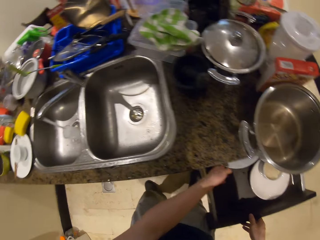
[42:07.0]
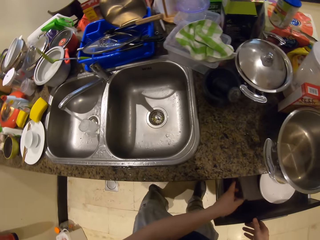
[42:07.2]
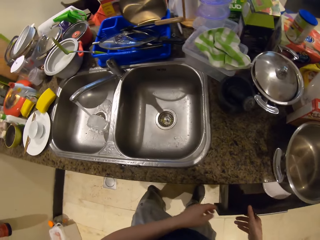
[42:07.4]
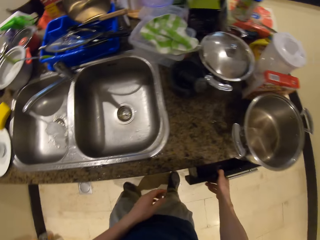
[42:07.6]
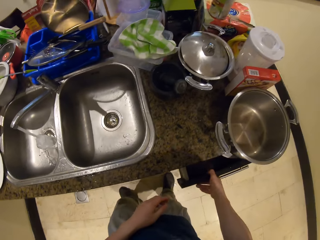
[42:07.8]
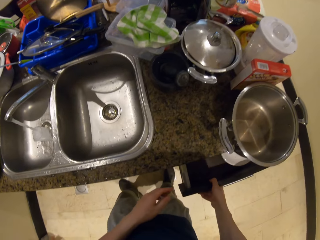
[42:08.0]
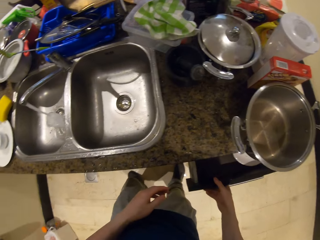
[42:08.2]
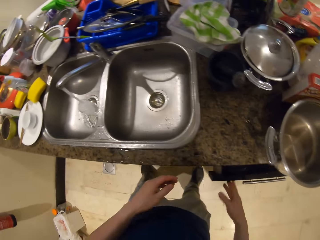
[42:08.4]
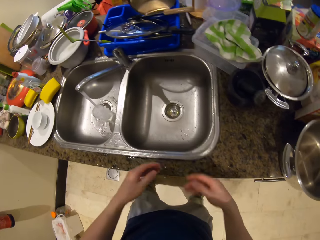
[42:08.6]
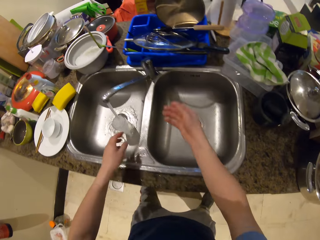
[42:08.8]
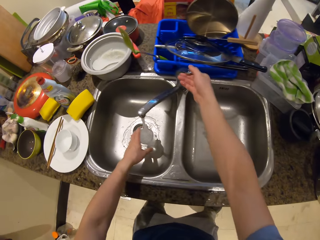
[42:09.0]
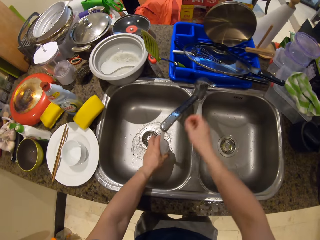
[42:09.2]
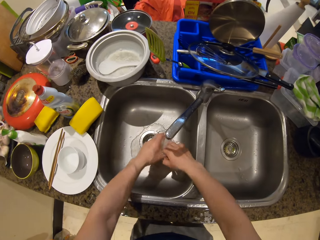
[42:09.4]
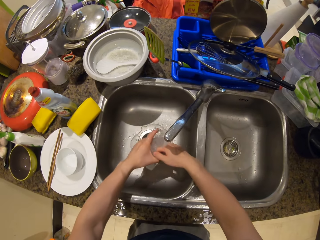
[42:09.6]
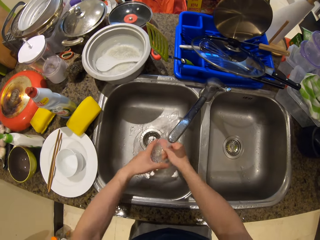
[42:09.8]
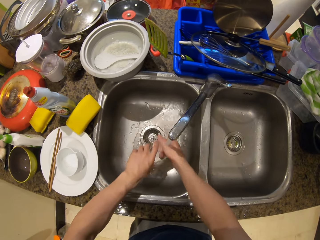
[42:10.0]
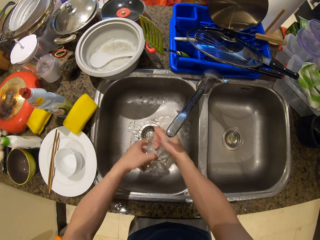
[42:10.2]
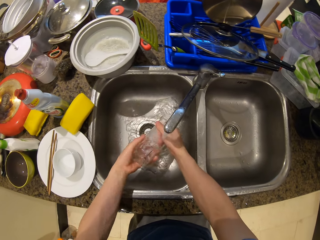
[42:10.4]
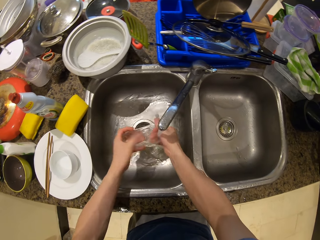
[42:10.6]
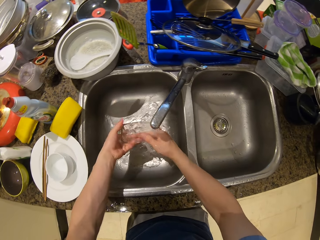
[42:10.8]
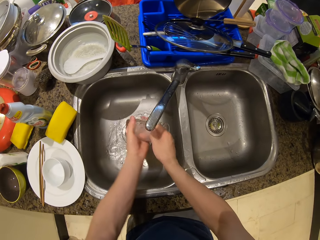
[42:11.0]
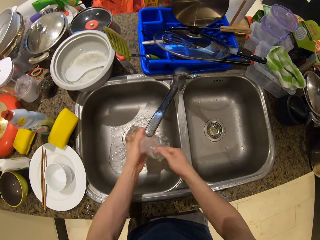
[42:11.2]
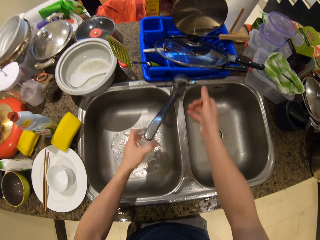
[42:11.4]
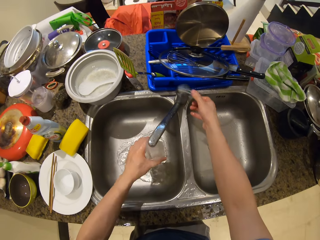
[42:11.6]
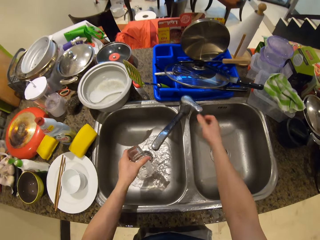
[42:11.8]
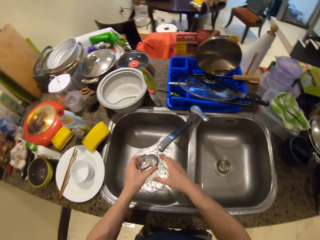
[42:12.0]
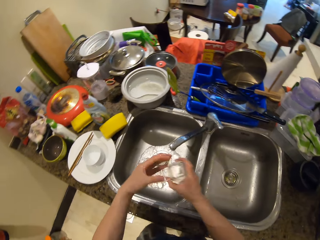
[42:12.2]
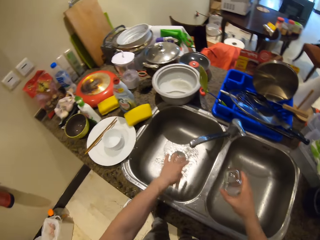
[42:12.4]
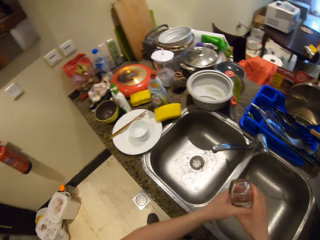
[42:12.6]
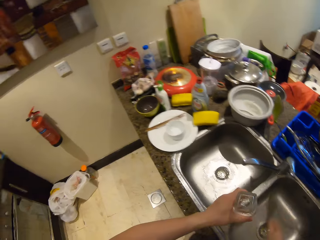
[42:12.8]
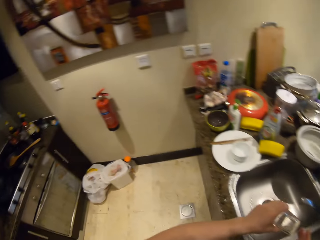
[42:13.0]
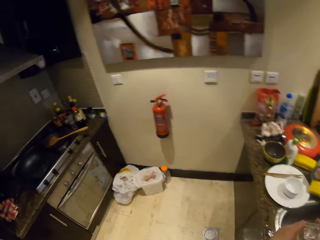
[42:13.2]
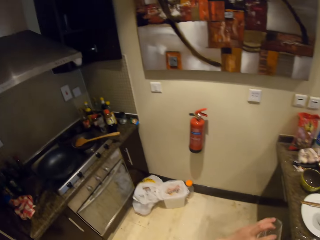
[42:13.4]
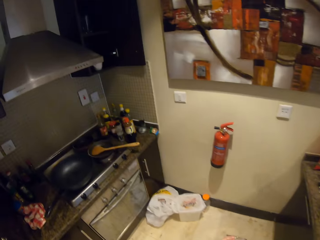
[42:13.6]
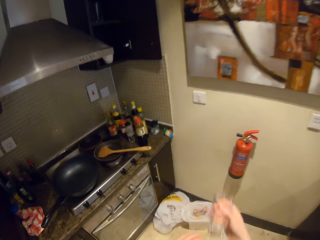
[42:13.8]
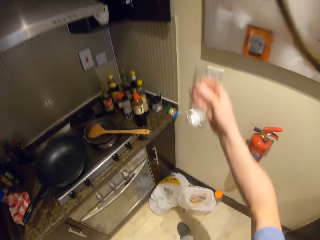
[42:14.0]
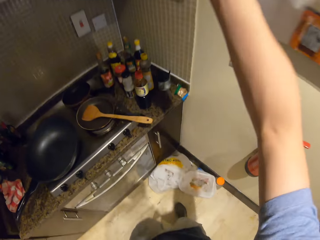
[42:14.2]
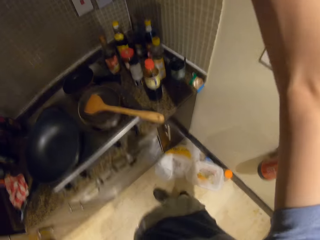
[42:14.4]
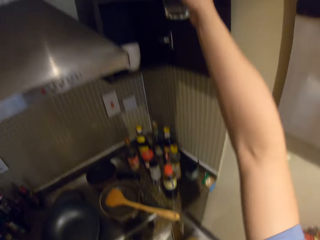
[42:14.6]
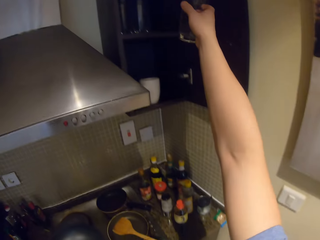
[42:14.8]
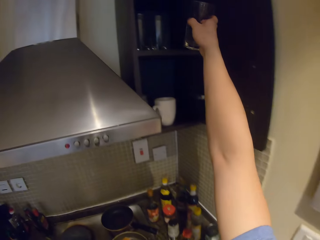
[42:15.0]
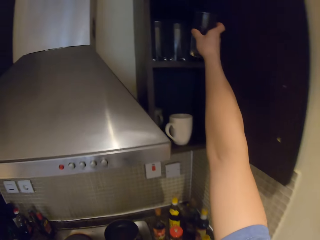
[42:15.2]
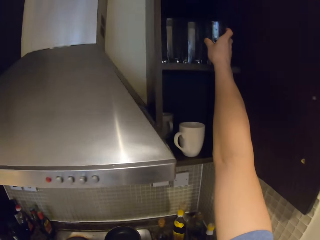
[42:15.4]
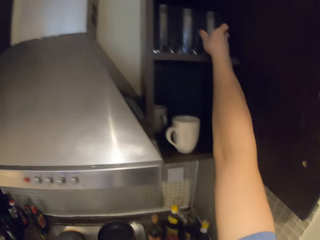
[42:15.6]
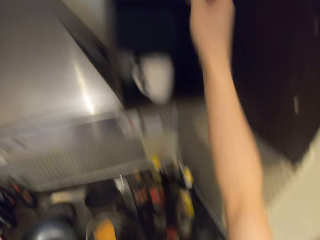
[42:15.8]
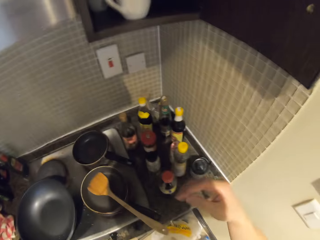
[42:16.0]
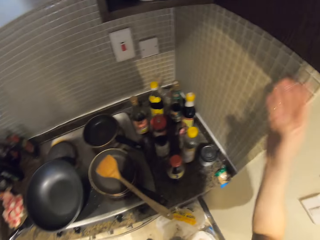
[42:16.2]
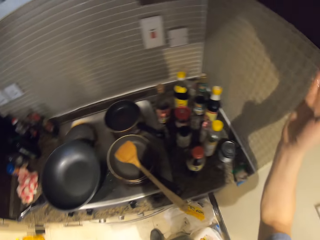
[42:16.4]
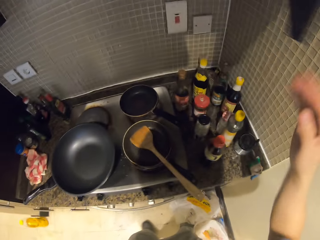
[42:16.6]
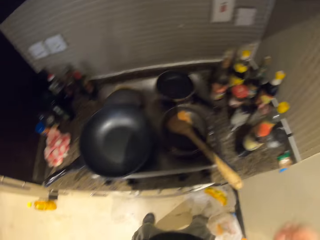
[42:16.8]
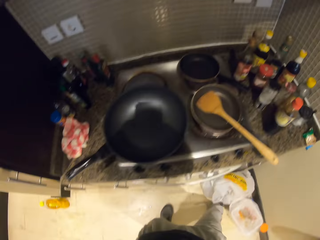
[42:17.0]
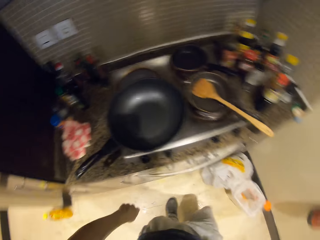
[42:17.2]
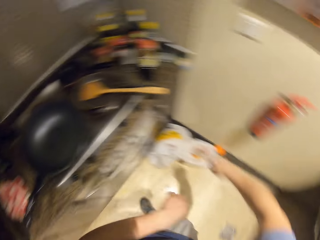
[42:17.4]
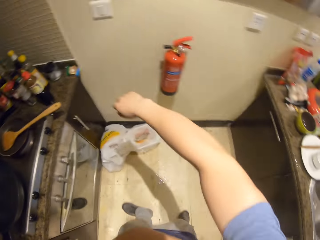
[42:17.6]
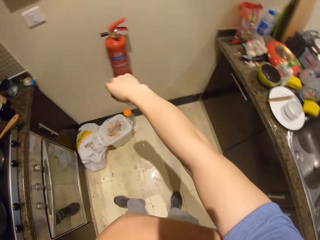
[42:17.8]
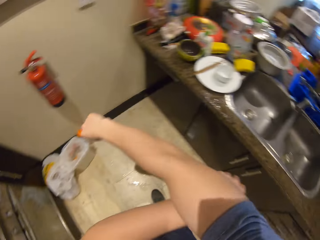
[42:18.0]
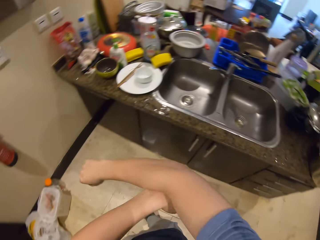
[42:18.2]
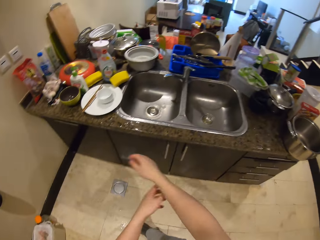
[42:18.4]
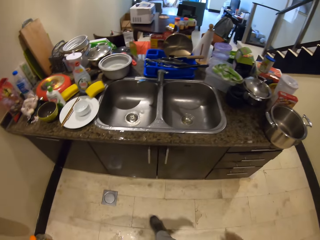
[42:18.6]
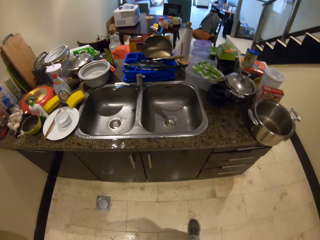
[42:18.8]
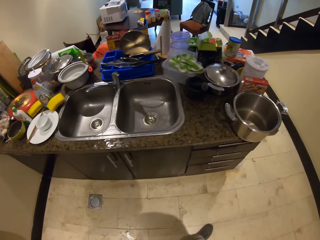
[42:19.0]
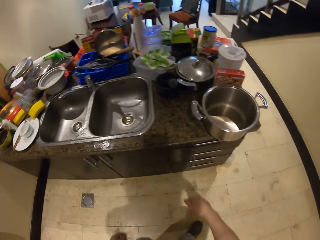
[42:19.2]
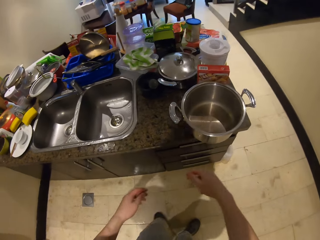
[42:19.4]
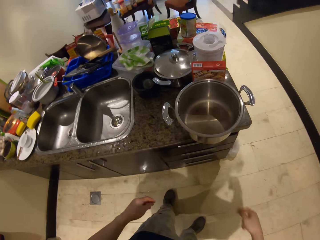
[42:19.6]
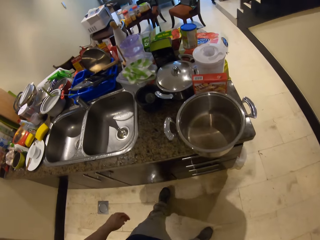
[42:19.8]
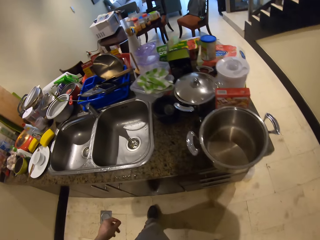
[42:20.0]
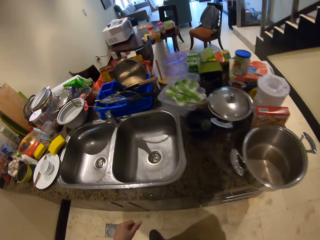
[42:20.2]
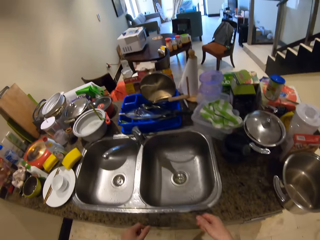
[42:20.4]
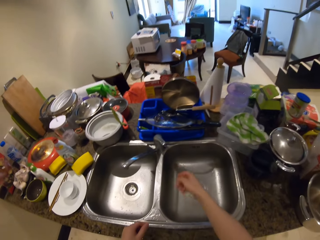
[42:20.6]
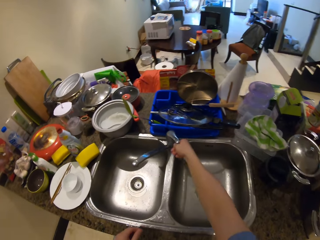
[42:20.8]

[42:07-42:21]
The camera wearer closes the drawer. He adjusts the drawer. He holds the tap. He rinses the glass. He closes the tap. He places the glass in his right hand. He shakes his left hand. He places the glass in his left hand. He walks towards the cooker. He places the glass in the cabinet. He closes the cabinet door. He turns towards the sink. He scratches his arm. He moves towards the sink.

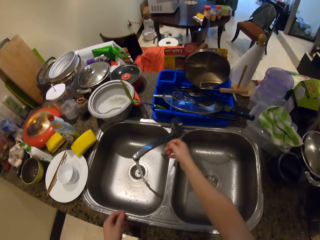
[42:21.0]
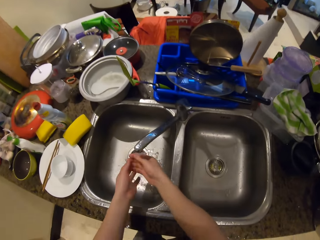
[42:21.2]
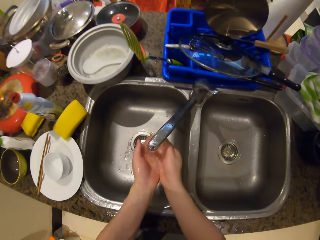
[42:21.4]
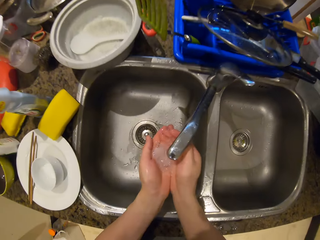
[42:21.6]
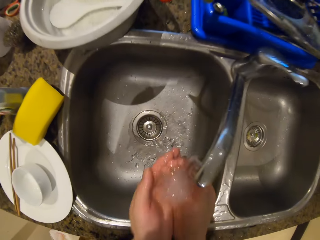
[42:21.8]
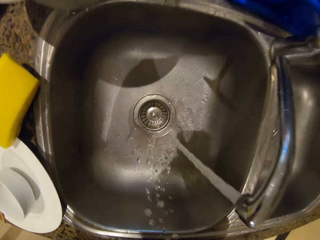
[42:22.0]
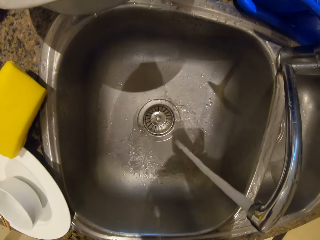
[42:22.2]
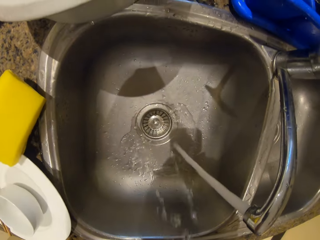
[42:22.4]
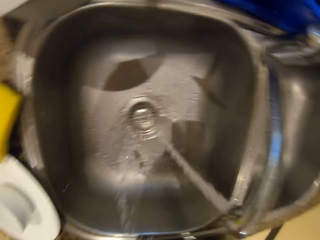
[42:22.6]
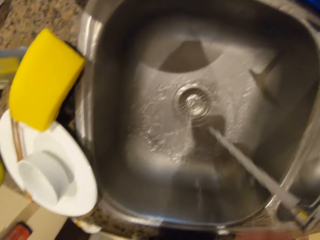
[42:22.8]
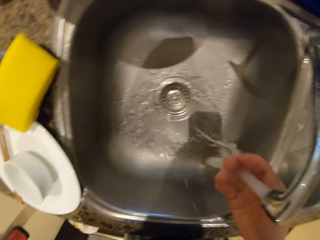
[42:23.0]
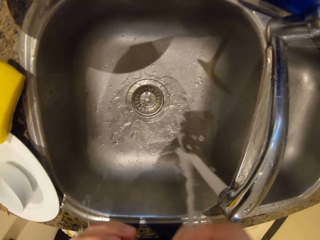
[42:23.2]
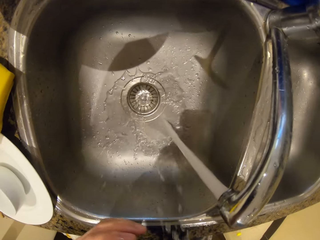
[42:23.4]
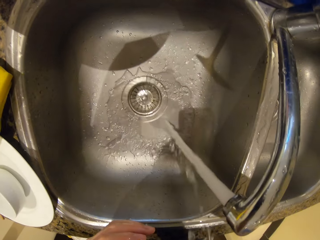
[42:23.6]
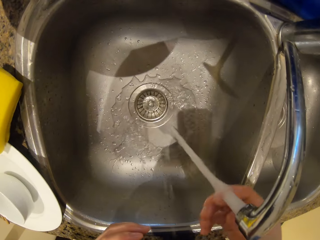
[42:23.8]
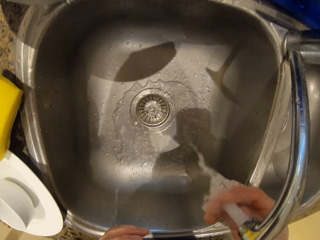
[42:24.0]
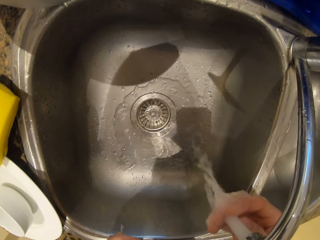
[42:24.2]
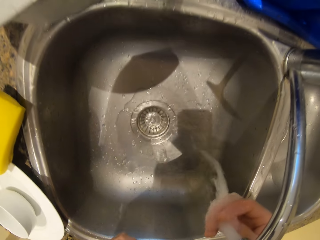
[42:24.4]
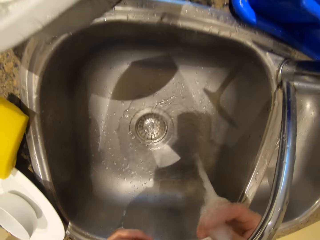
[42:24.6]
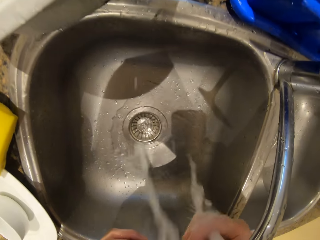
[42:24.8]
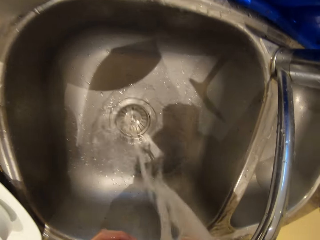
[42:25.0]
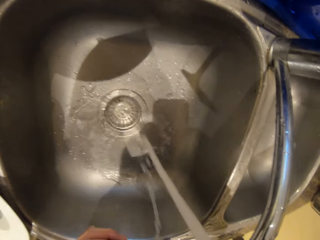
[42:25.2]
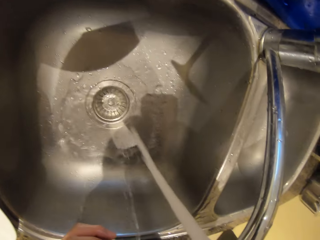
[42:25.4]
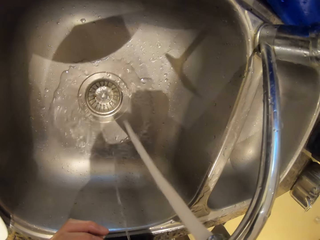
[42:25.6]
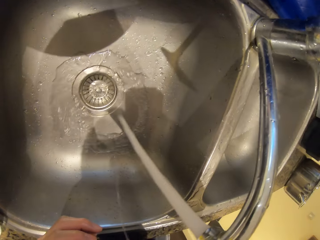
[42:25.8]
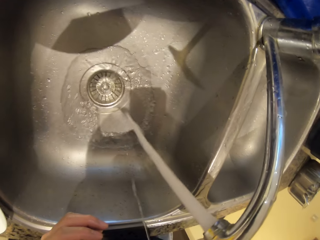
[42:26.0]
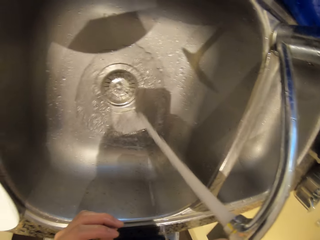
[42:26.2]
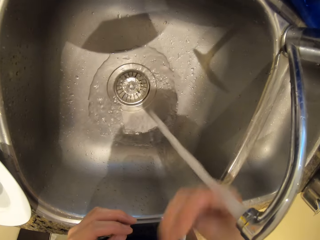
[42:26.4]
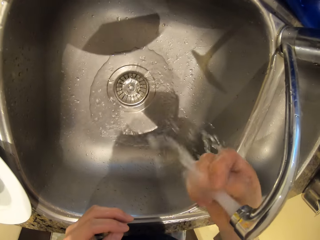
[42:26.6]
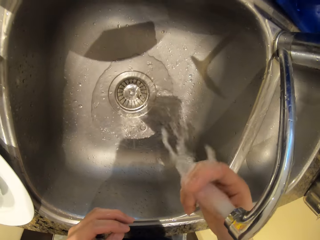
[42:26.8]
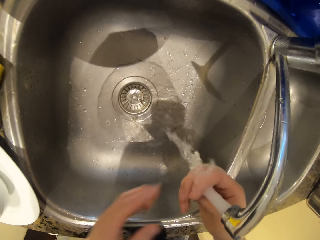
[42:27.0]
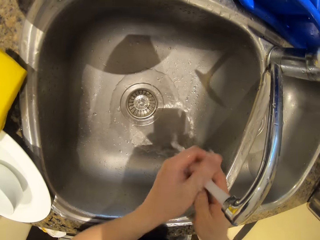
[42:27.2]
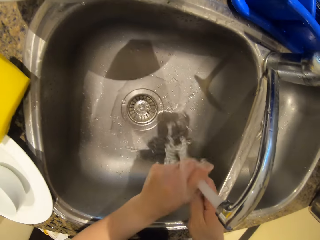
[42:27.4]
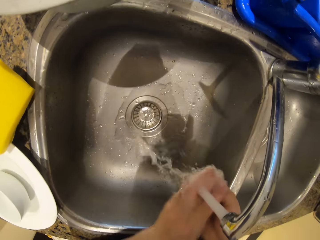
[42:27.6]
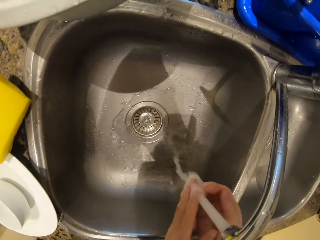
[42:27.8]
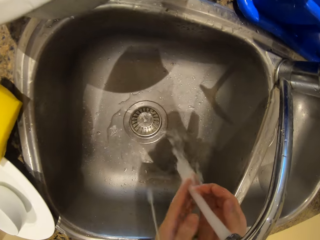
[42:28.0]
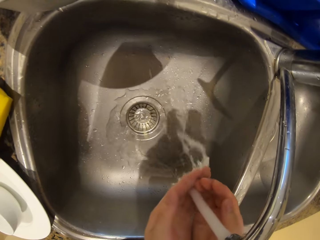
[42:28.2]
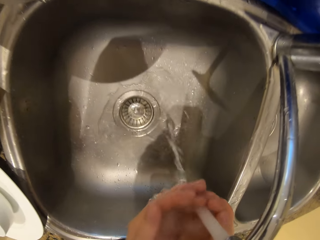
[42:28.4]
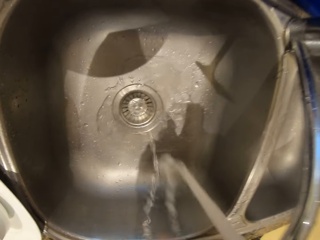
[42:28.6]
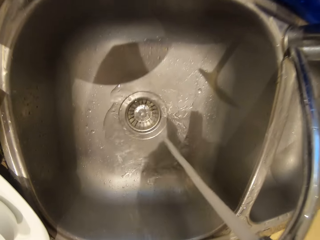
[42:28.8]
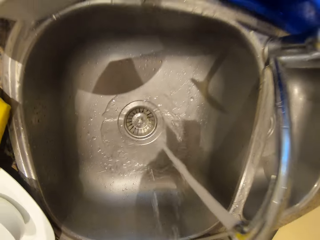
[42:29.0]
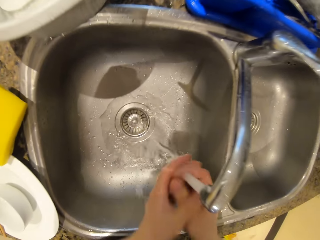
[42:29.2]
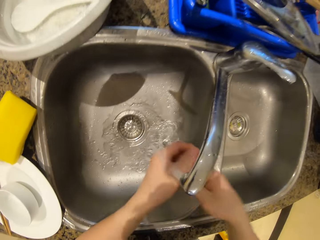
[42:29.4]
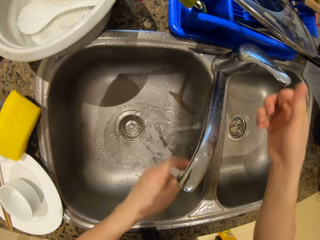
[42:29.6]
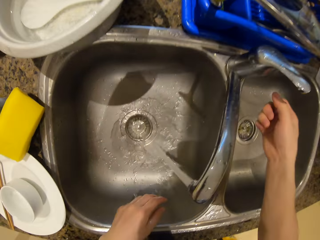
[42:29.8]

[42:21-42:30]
The camera wearer opens the tap. He fetches water with his hands. He rinses his mouth. He drinks water from his hands. He rinses his hands. He fetches water with his hands. He rinses his mouth. He drinks water from his hands. He rinses his hands.
